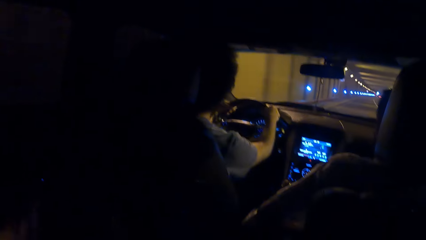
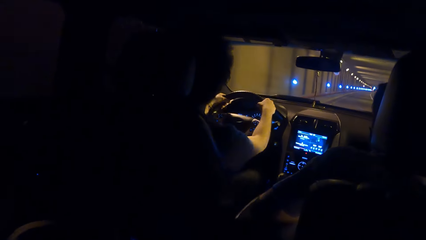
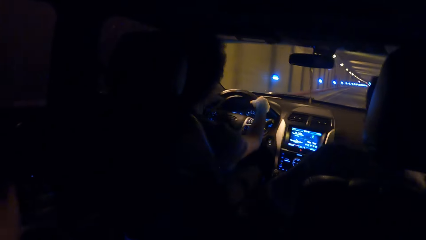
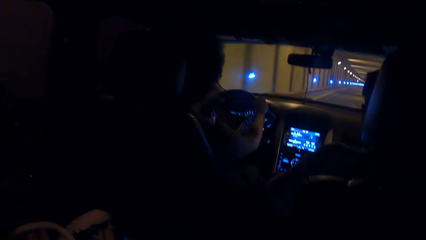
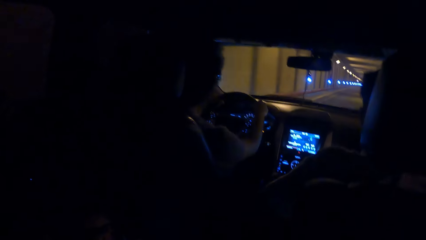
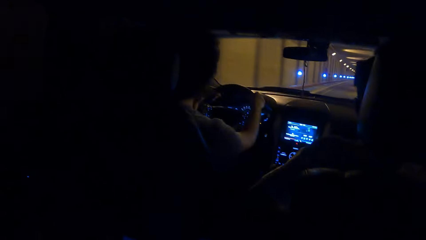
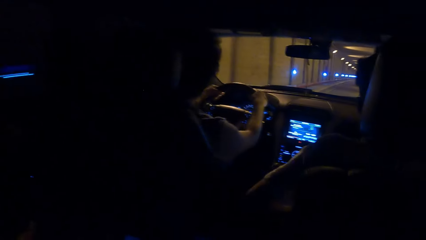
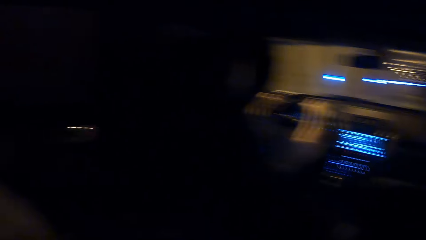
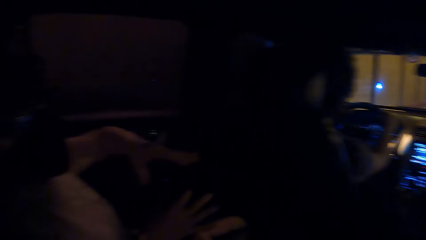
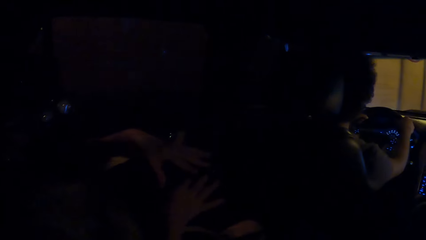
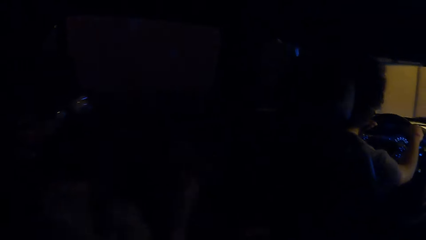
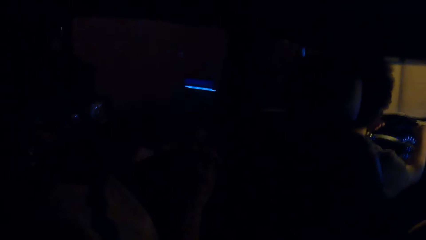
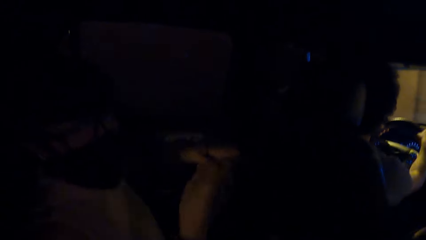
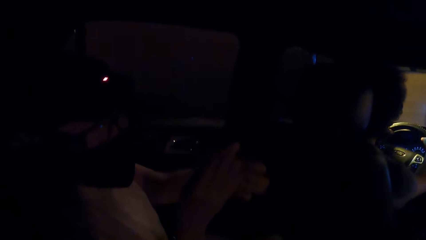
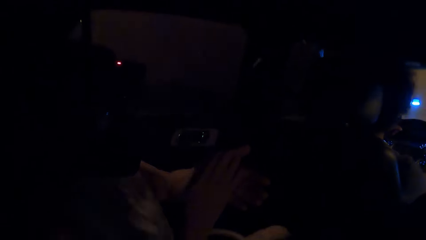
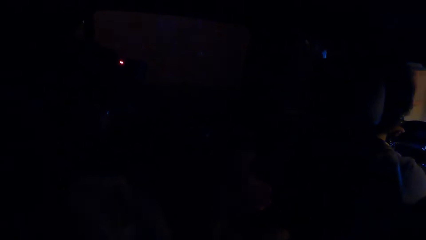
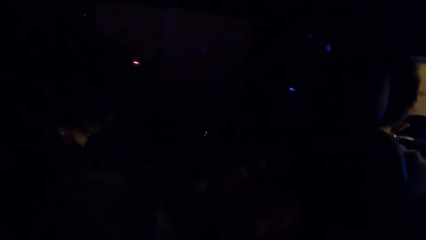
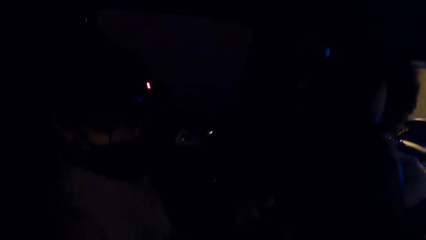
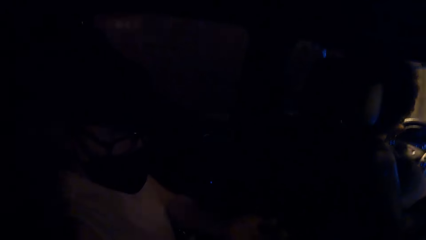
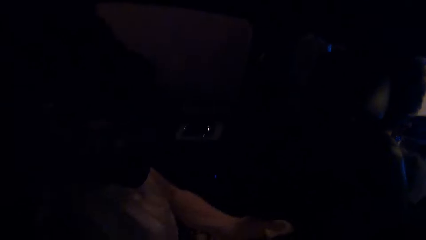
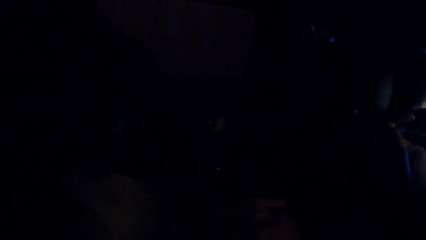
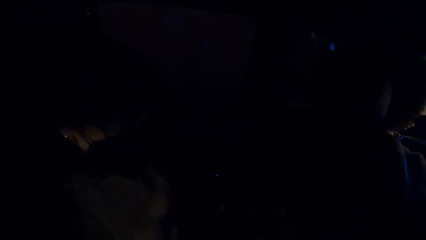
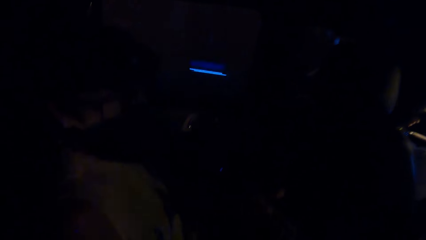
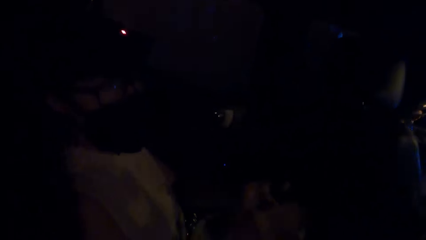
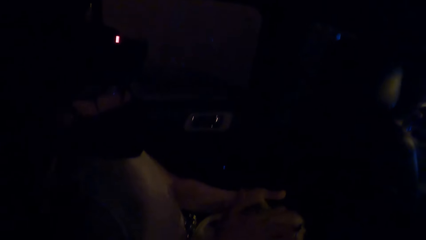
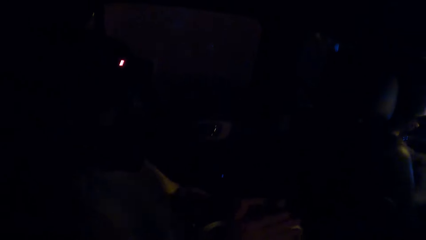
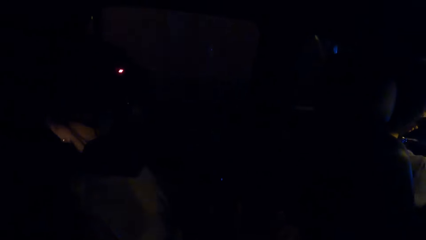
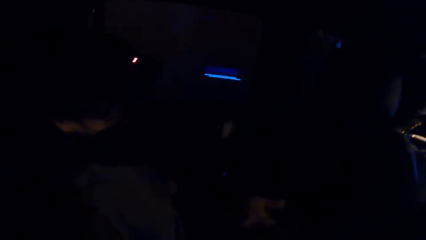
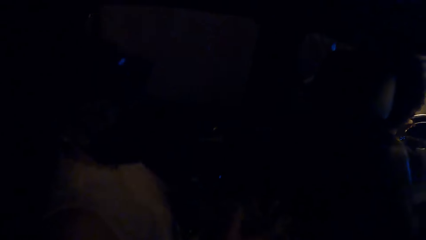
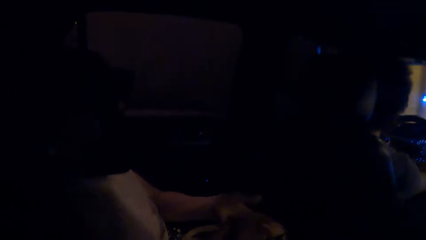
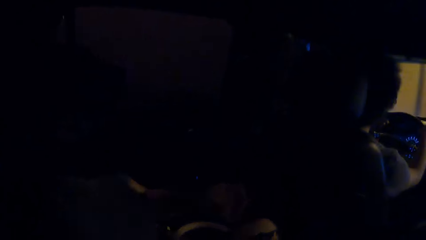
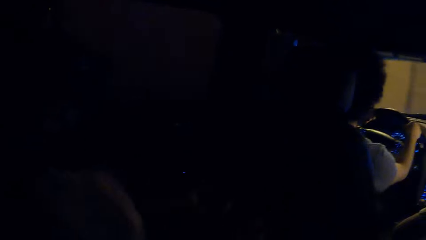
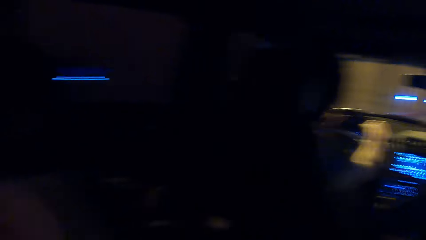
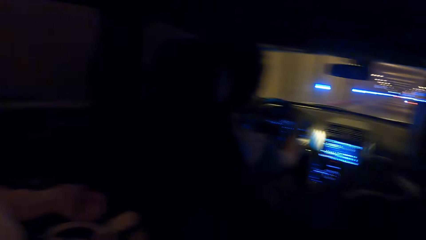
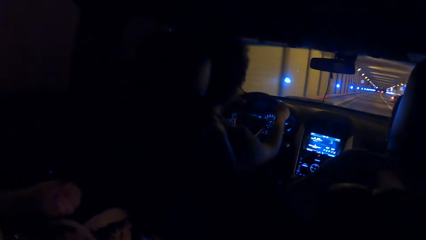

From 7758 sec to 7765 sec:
The person gestures to the camera wearer.

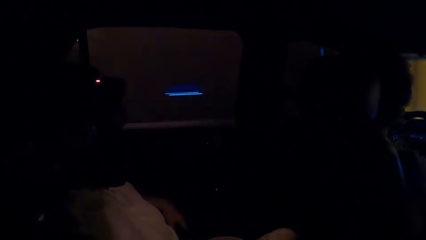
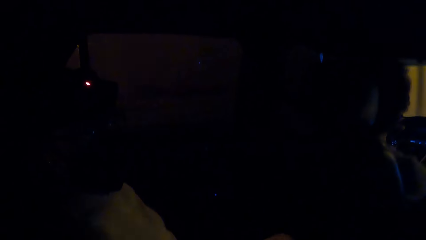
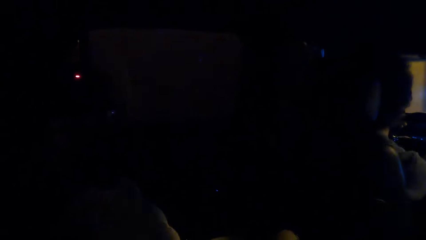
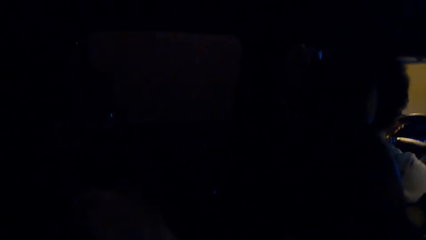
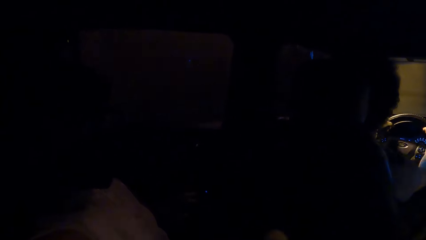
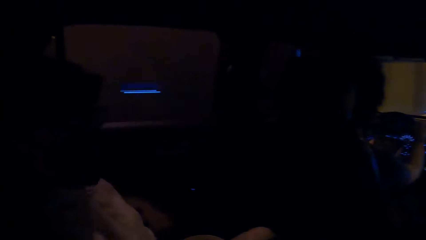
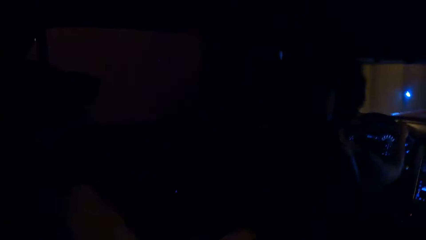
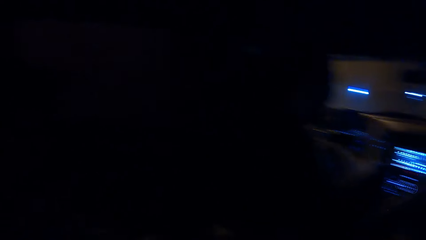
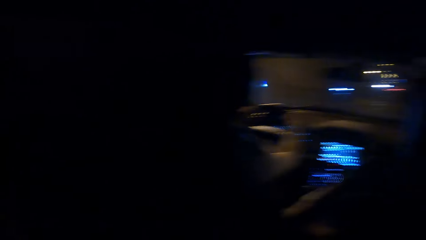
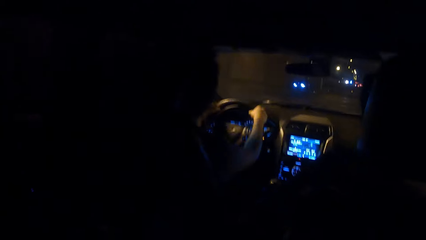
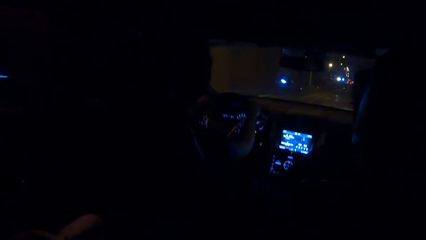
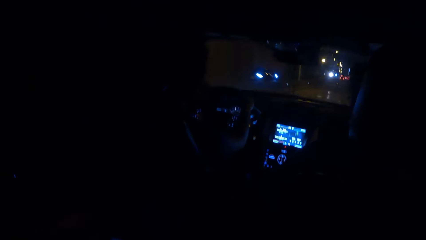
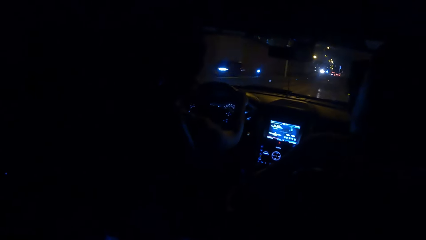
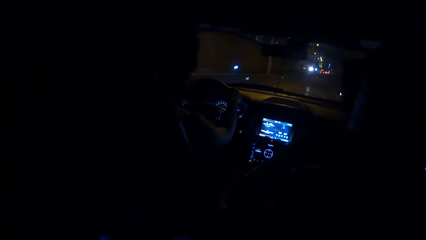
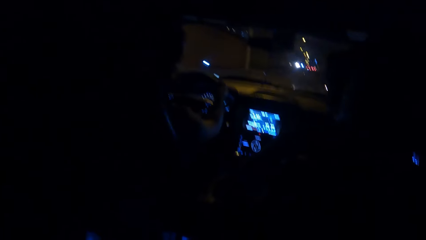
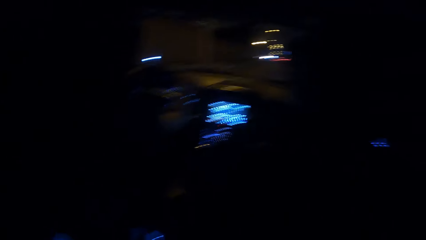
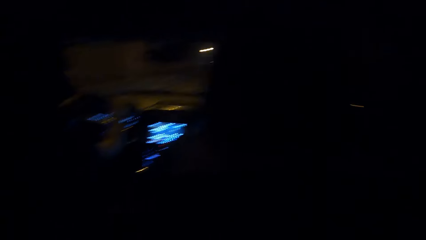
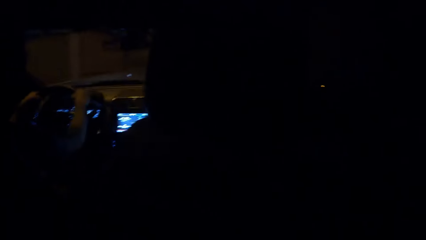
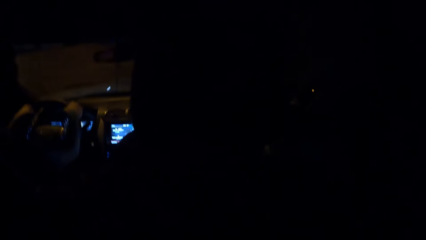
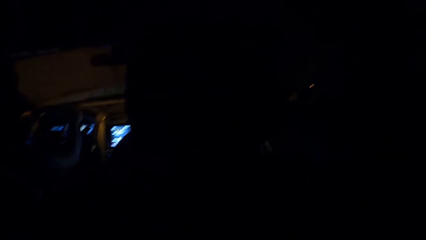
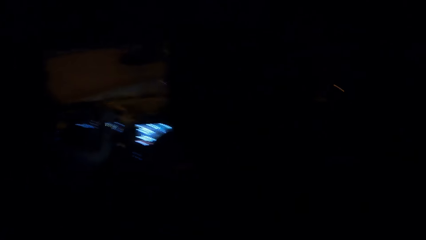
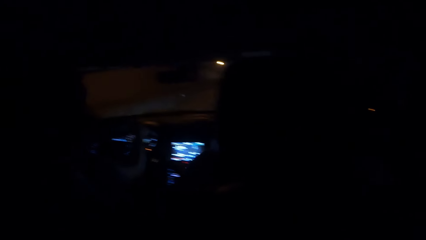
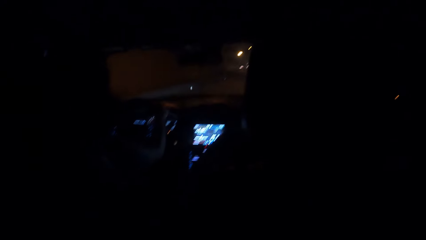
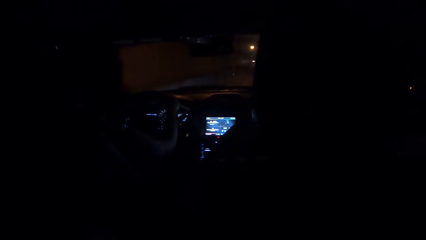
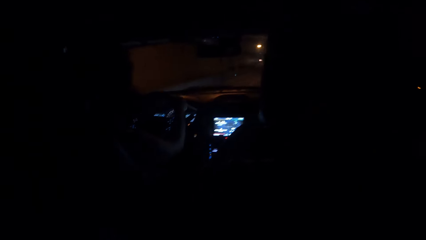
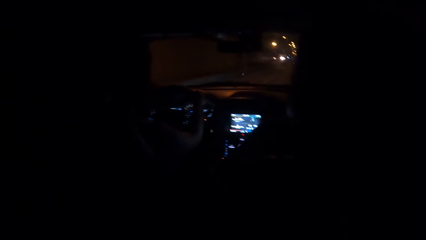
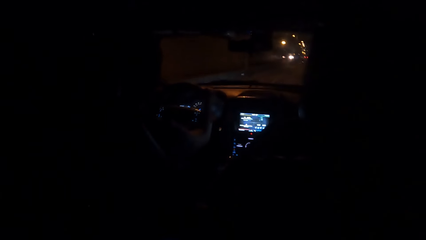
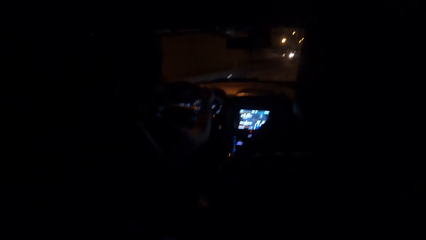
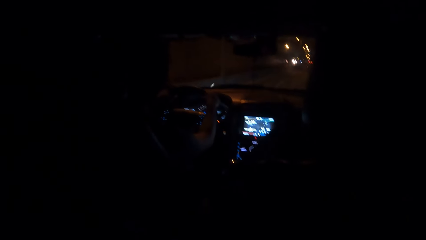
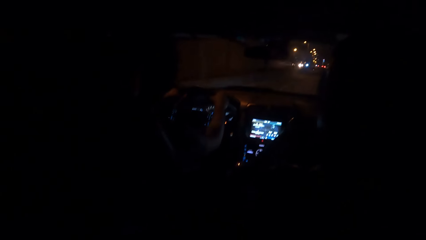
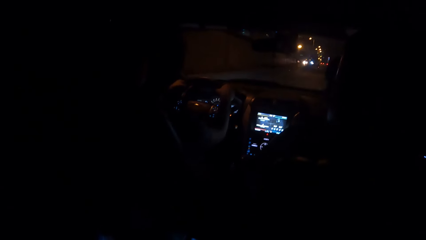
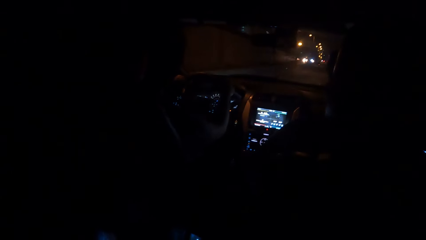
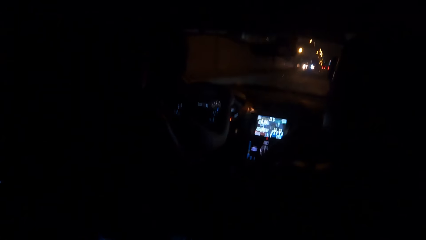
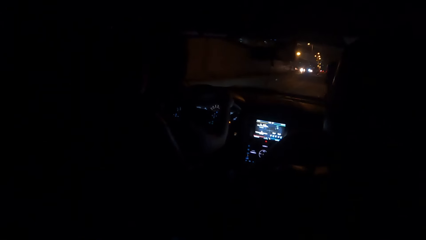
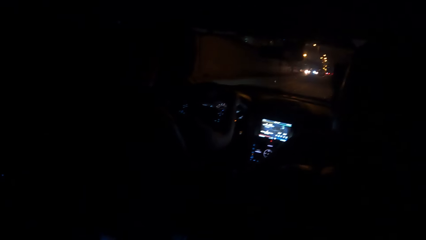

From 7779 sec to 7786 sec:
The camera wearer looks around in the car.

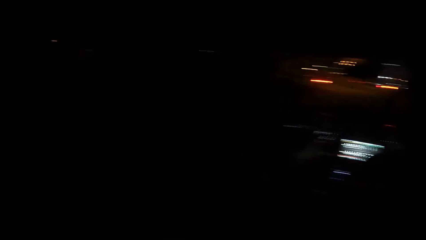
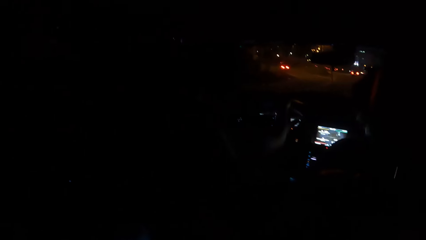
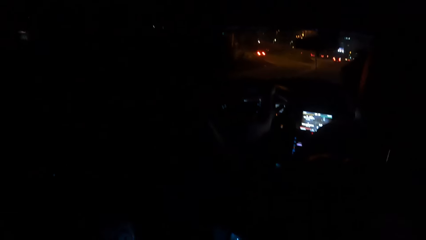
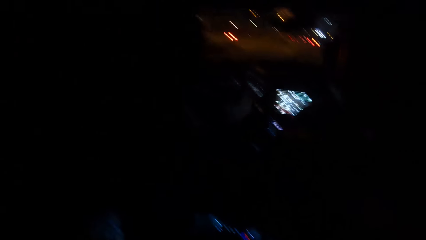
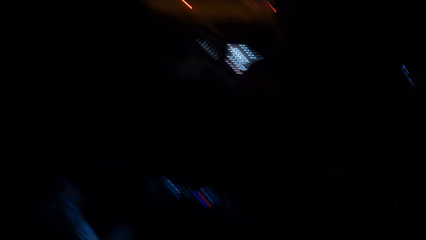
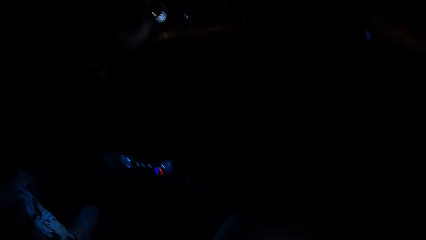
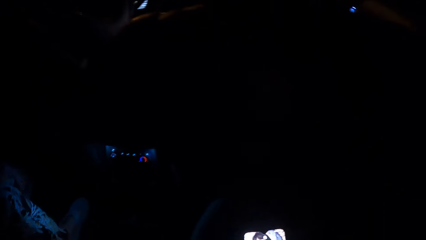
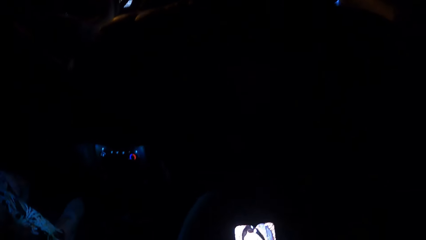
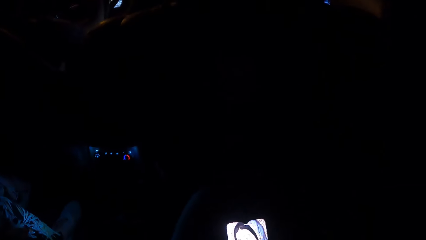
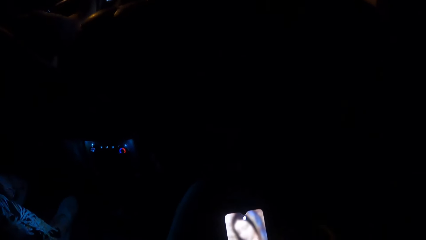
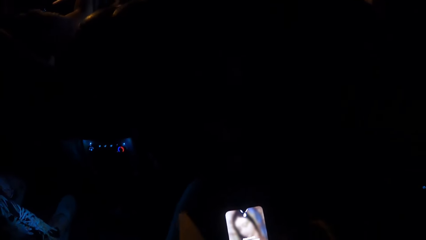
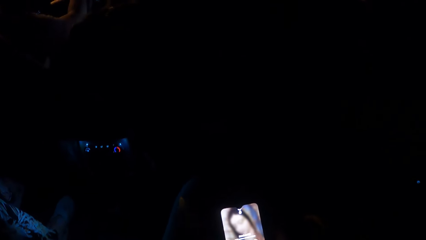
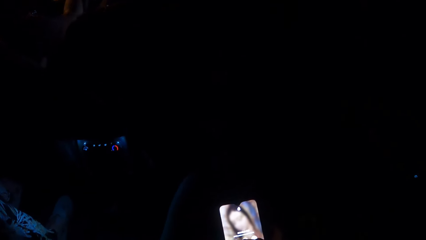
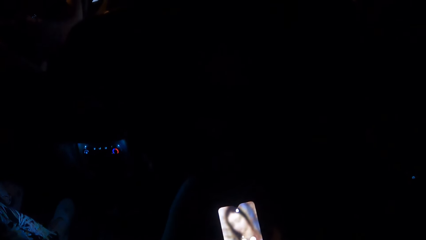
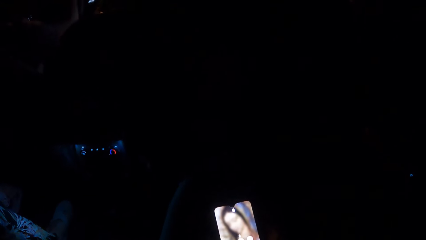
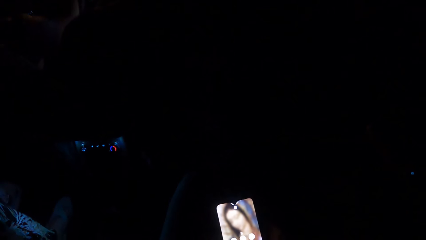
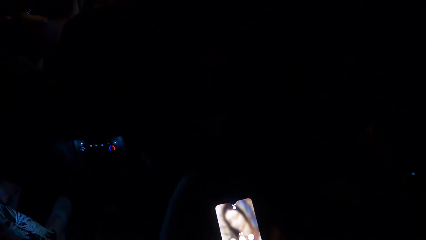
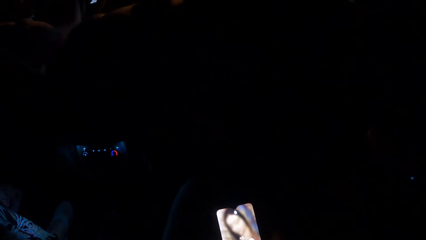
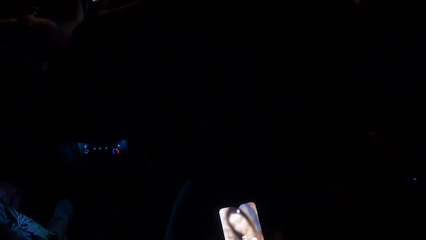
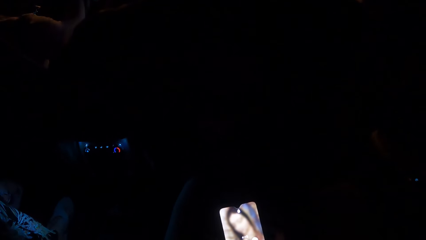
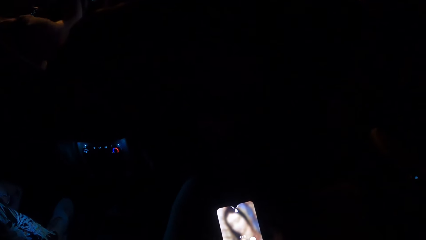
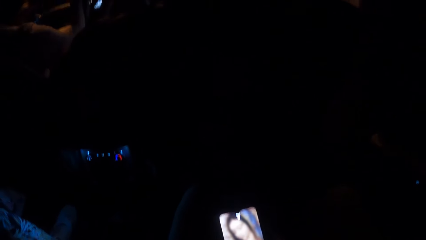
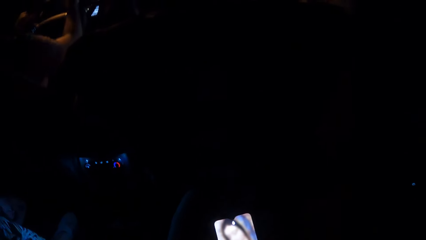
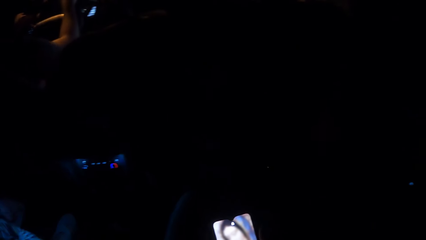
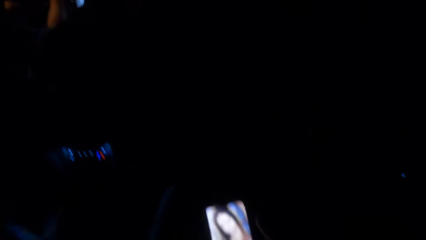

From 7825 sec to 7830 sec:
The camera wearer operates the cell phone with his right hand.
